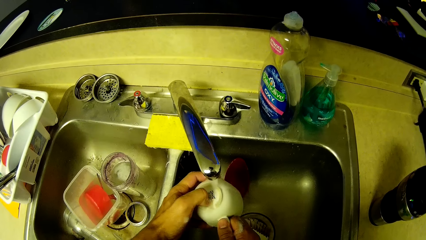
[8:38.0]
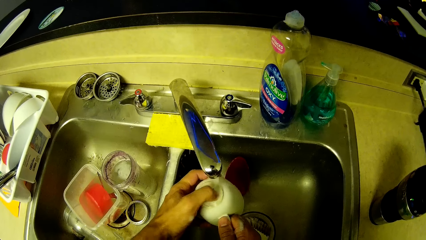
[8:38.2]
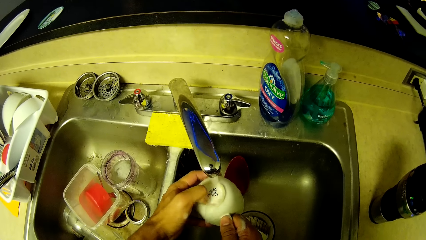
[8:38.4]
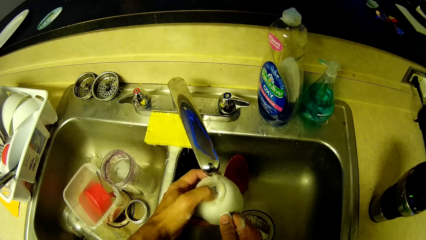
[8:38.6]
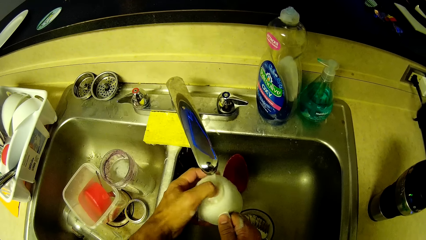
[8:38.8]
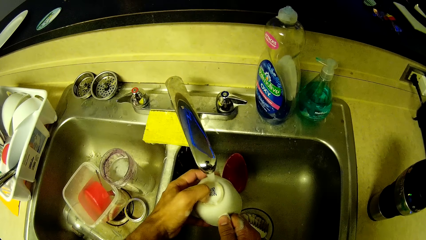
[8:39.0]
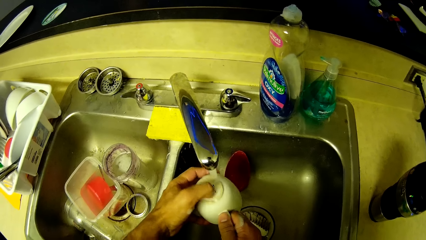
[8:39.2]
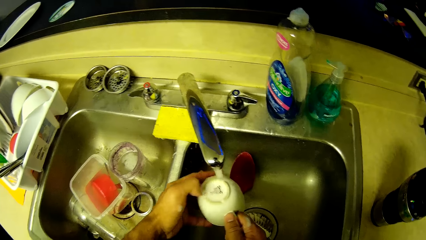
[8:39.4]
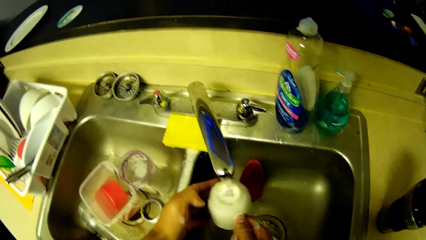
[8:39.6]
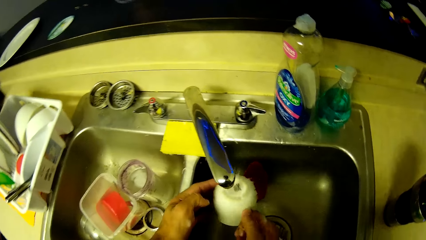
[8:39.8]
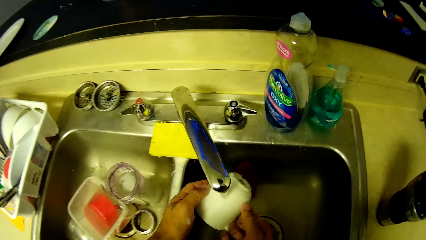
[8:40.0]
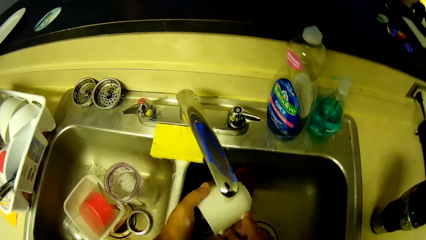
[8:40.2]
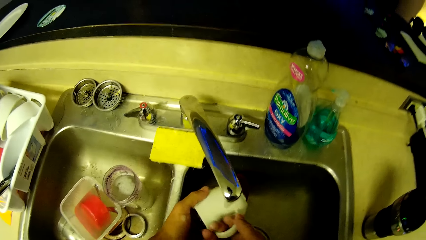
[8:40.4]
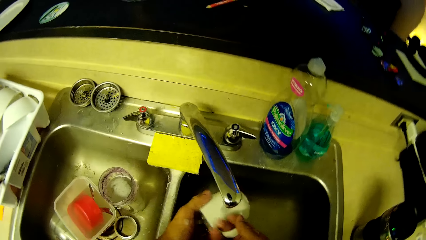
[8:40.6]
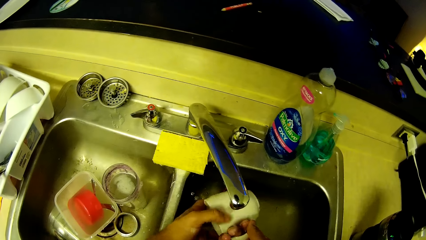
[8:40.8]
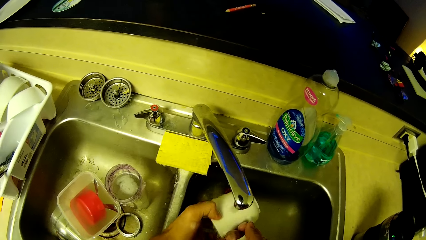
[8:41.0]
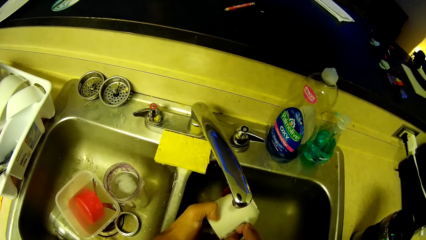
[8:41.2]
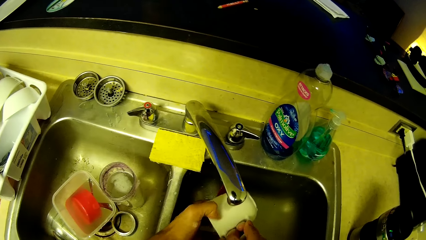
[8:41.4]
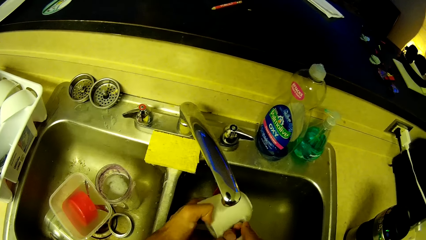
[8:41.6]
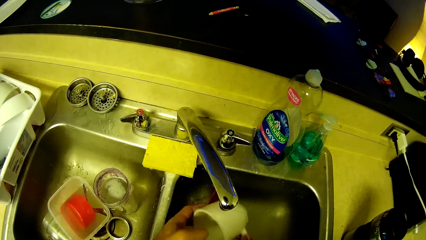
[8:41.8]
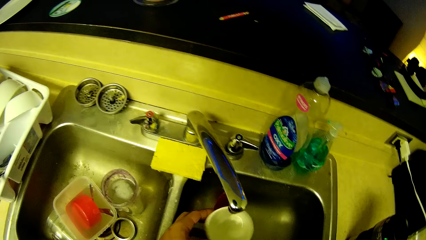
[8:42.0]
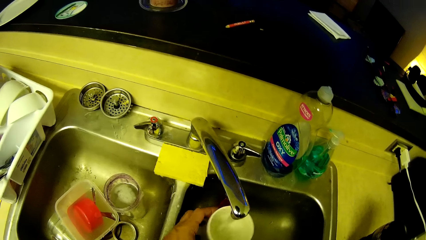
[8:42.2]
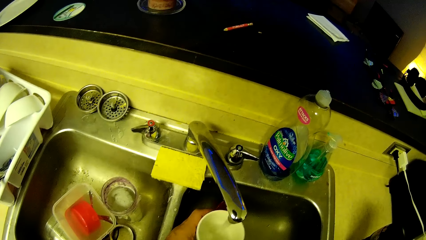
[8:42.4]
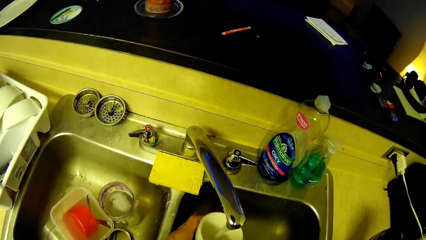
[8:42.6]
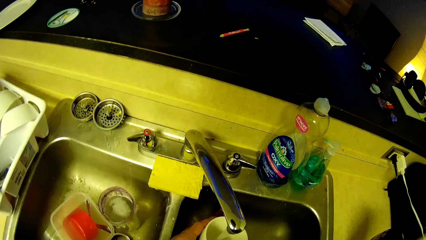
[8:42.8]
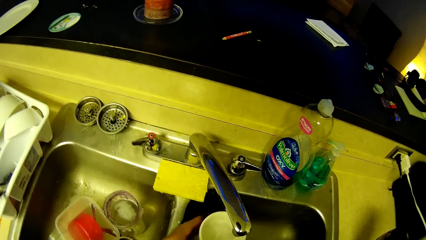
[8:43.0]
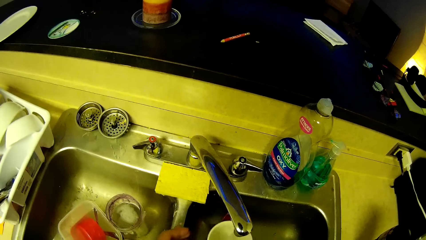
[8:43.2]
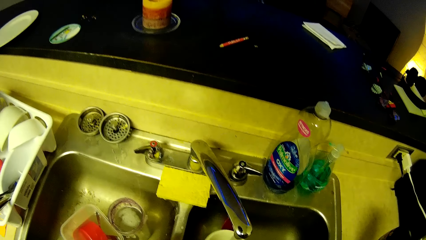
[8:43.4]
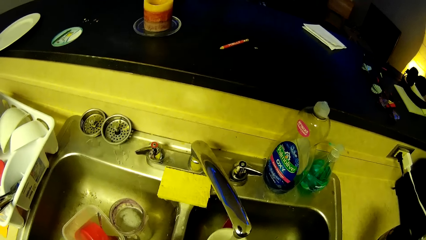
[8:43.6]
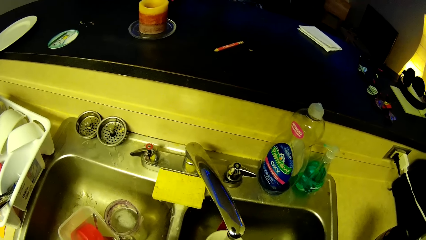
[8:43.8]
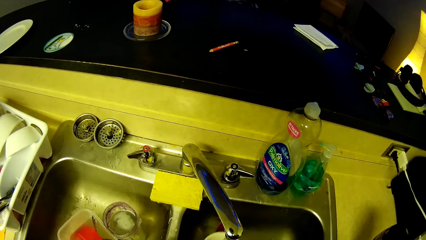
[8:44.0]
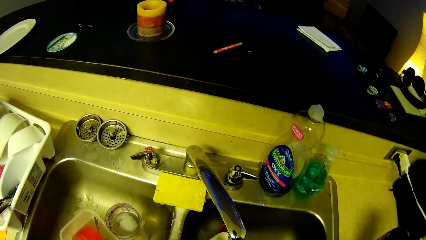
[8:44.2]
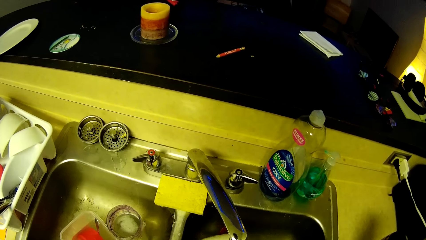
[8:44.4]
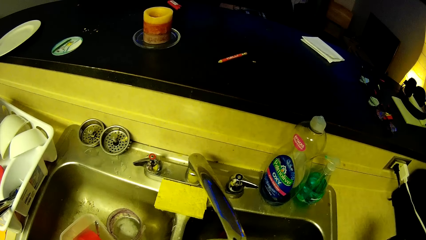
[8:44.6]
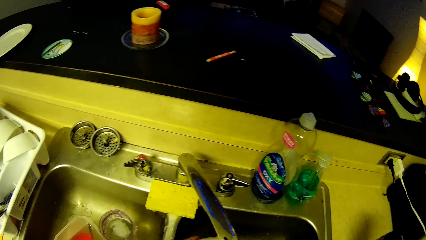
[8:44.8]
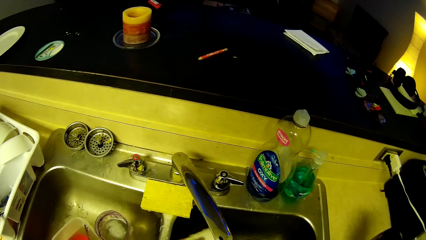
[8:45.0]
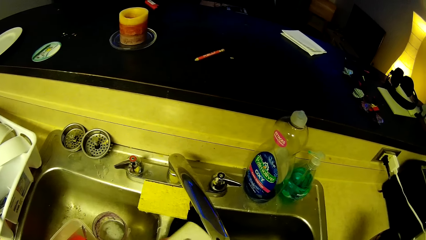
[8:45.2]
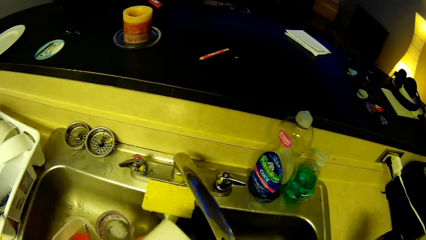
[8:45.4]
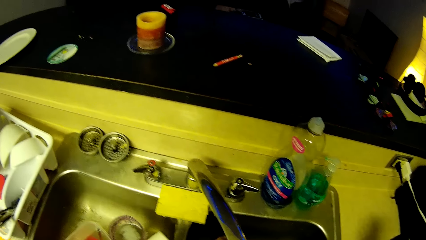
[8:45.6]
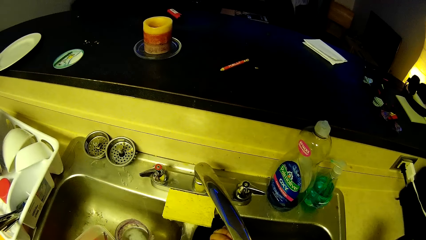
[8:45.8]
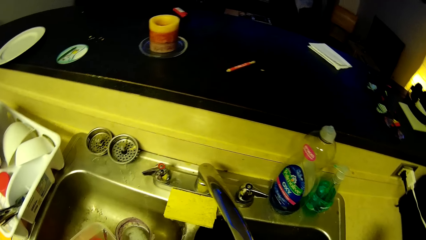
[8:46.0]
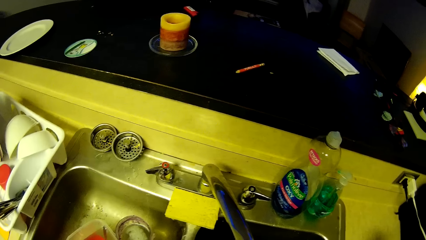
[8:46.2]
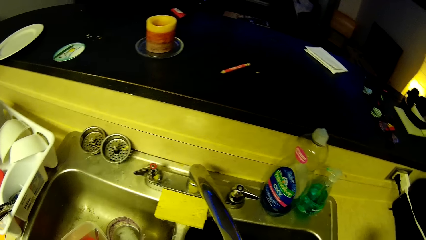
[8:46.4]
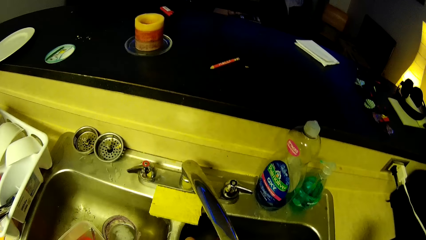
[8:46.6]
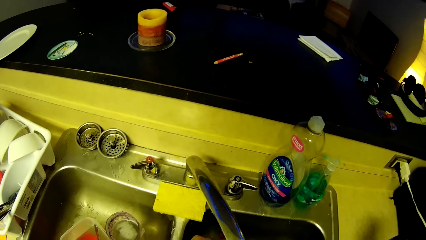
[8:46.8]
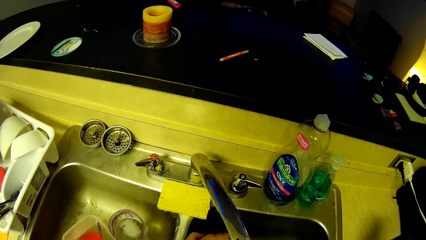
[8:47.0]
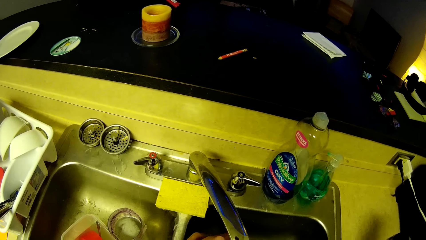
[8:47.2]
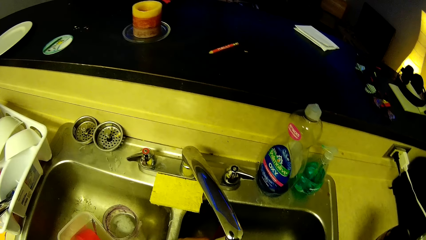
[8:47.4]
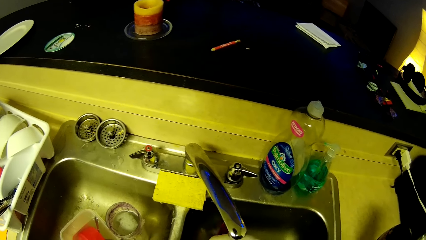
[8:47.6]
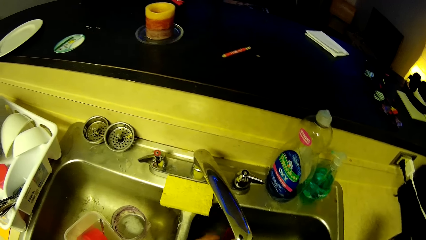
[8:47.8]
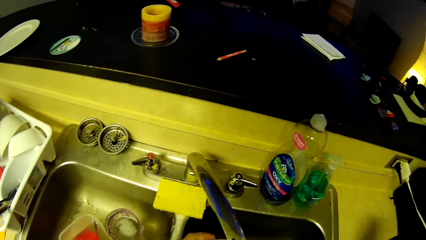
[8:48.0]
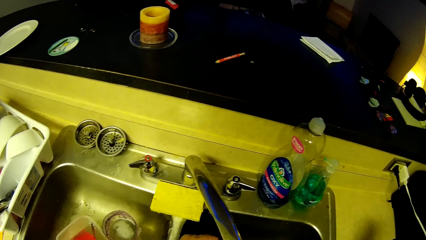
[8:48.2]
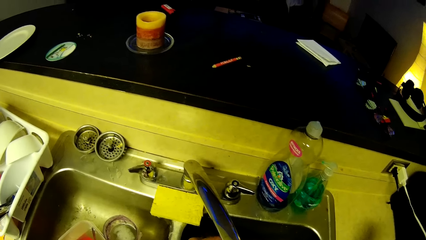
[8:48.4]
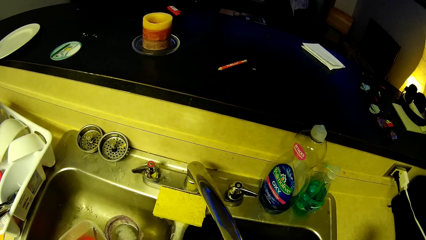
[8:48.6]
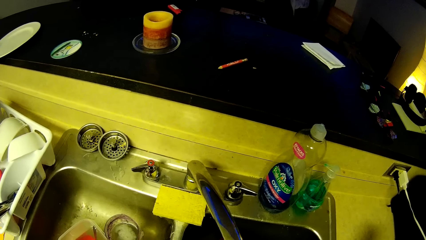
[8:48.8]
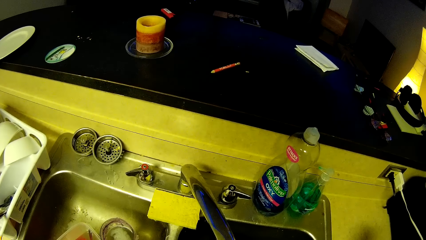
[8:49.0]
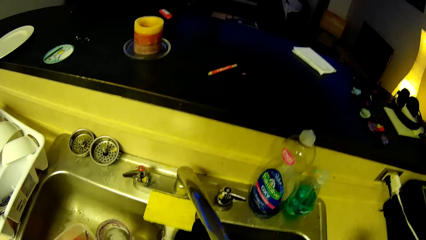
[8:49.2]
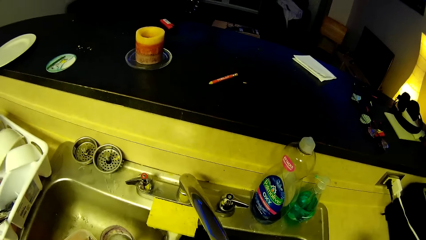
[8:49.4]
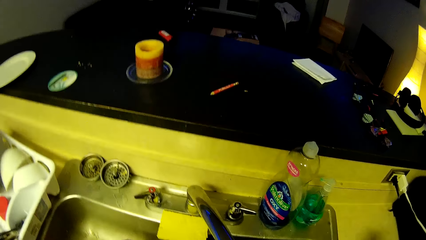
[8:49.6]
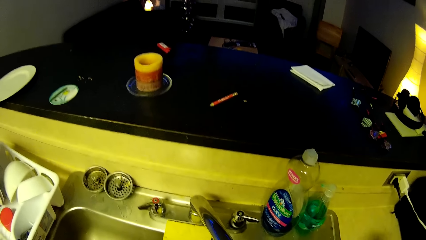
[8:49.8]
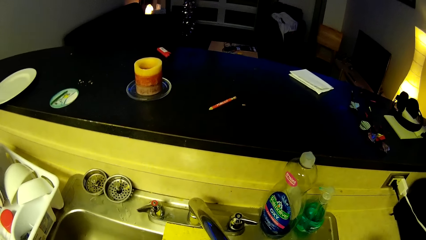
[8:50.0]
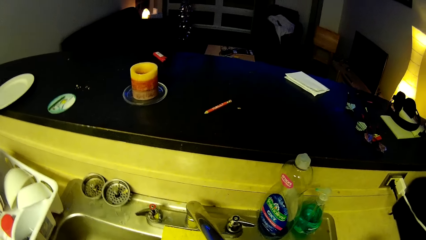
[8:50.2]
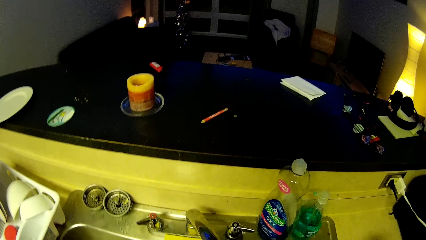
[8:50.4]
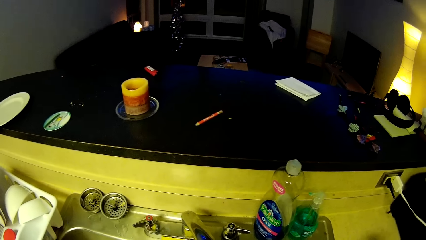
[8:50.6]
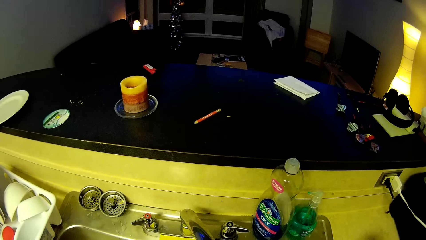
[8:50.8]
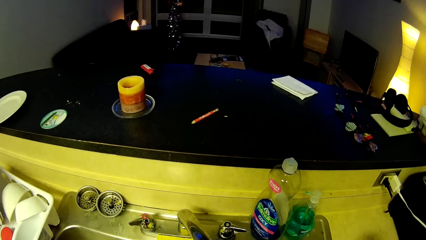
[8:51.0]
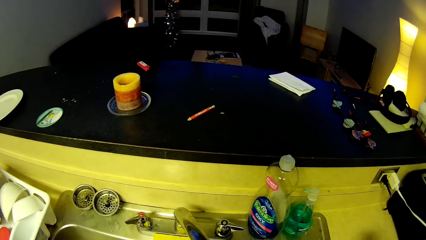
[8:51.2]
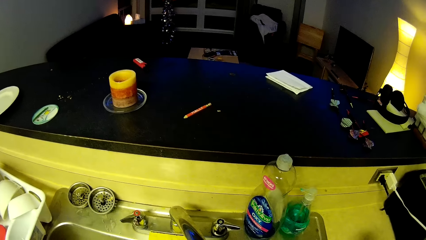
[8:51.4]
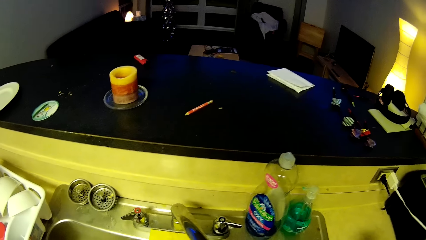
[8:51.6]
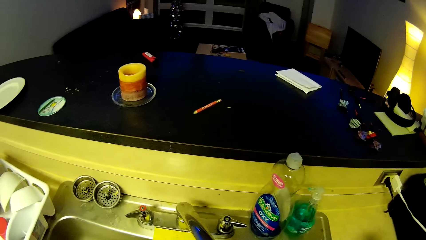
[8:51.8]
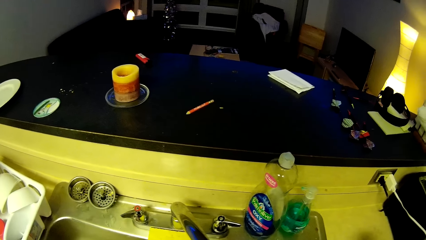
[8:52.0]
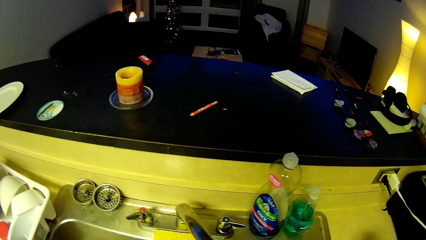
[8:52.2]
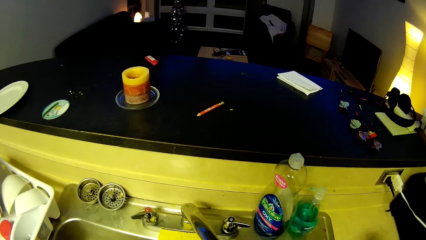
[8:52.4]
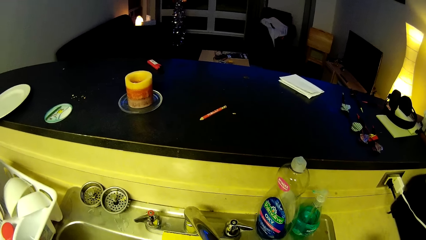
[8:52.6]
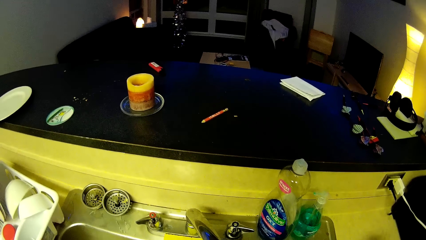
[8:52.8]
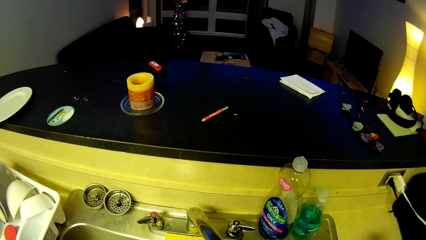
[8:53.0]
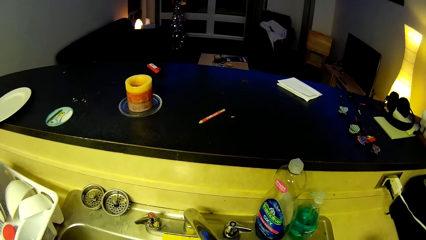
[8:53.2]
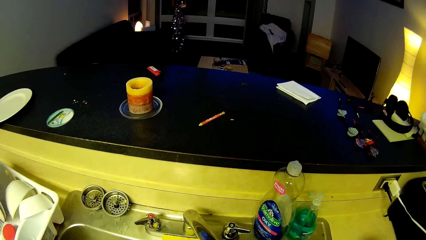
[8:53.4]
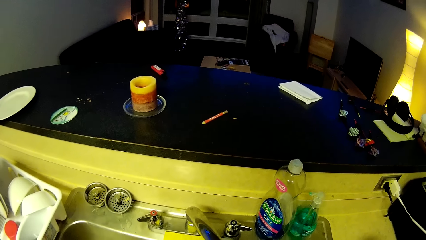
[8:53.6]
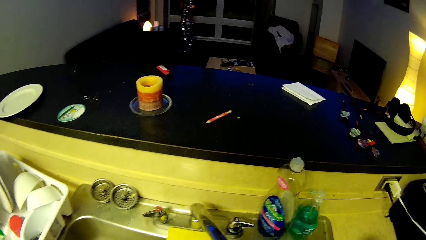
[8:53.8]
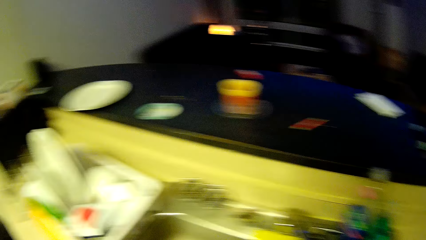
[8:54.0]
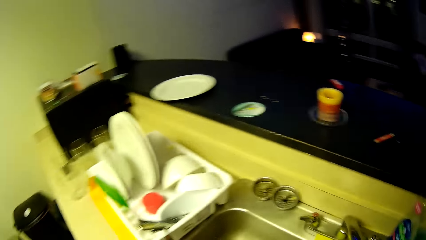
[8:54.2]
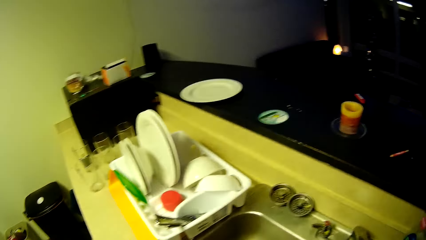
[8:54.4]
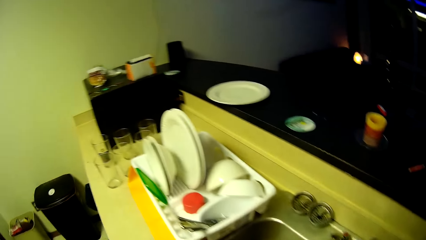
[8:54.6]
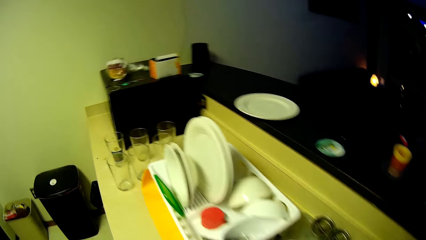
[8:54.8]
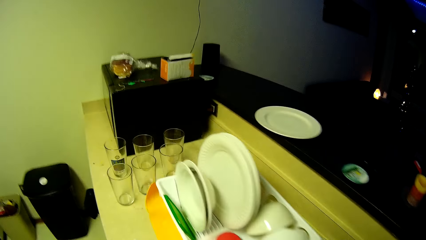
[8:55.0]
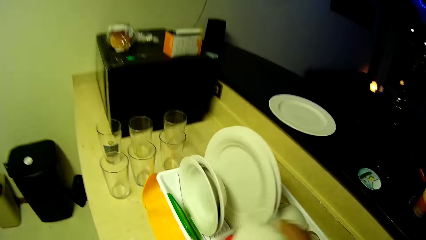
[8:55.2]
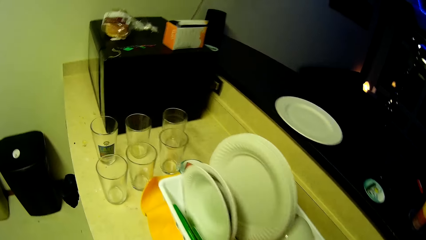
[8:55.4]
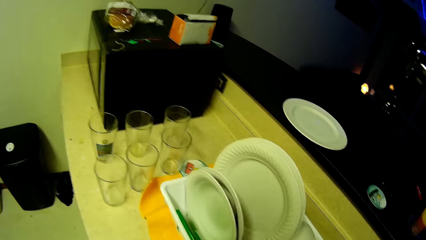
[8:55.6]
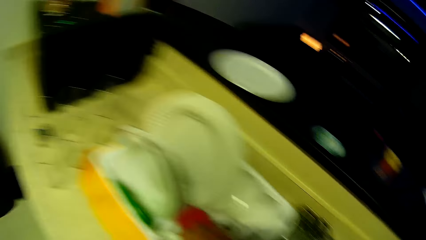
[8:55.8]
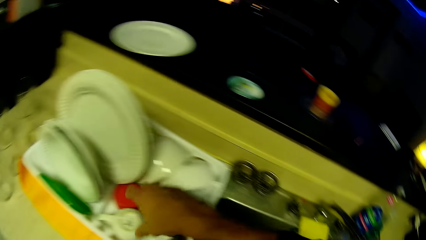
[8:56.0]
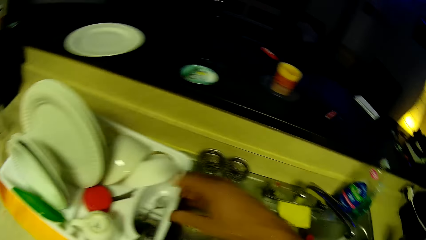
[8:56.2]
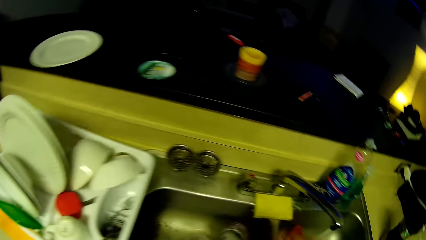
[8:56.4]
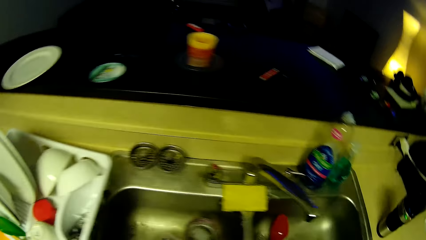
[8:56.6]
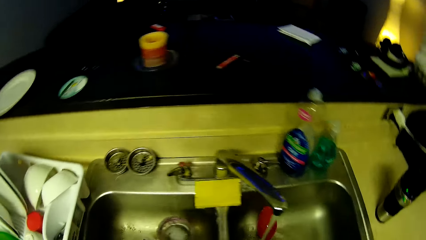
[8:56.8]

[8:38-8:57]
The camera wearer scratches the side of the cup in the sink with the left hand. He rinses the cup on the sink. He turns to the tray. He drops the mug in the plate drainer with his right hand. He turns to the sink.
